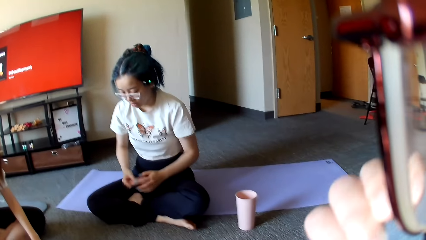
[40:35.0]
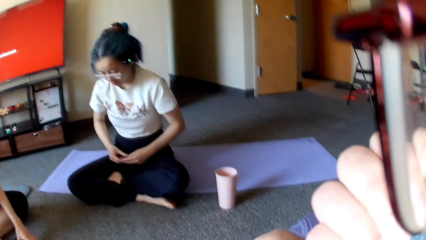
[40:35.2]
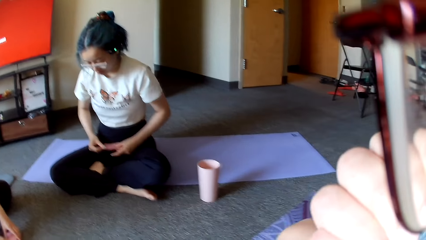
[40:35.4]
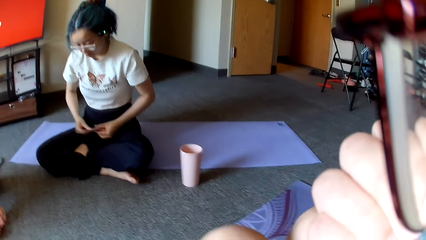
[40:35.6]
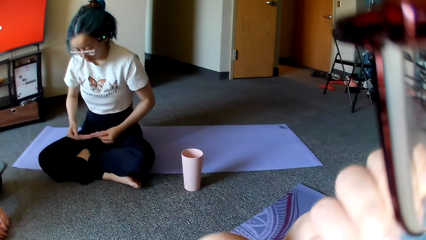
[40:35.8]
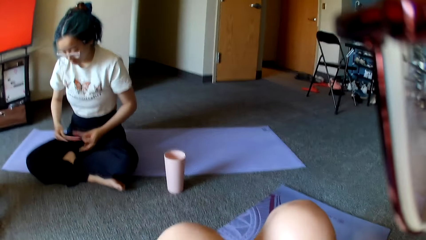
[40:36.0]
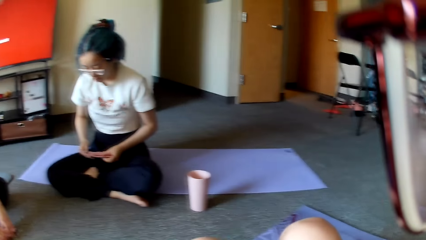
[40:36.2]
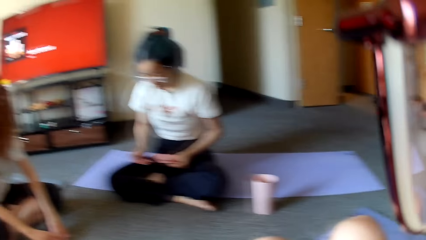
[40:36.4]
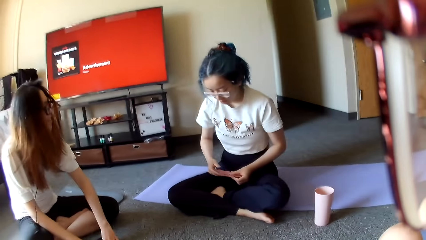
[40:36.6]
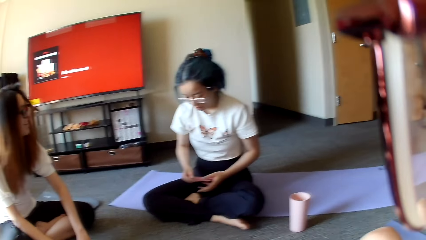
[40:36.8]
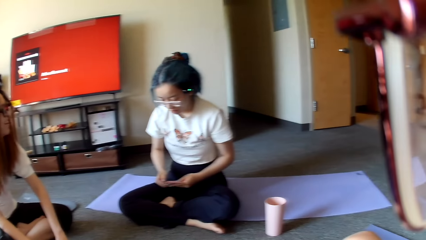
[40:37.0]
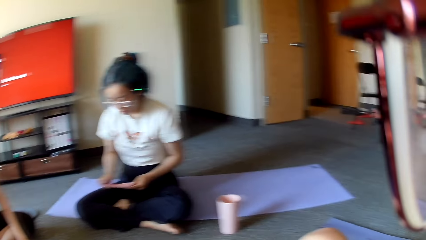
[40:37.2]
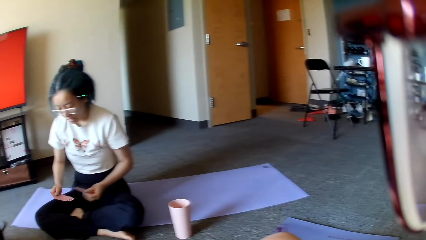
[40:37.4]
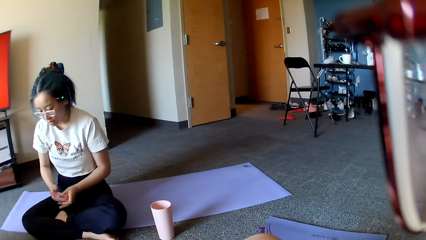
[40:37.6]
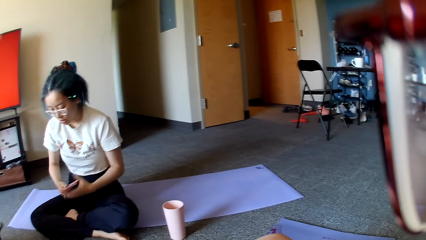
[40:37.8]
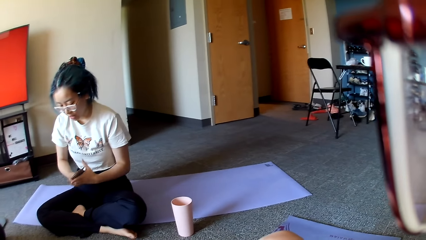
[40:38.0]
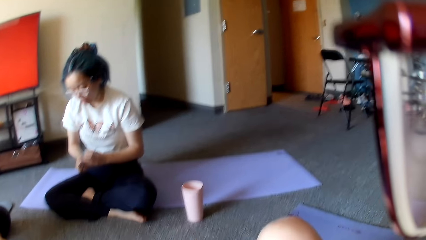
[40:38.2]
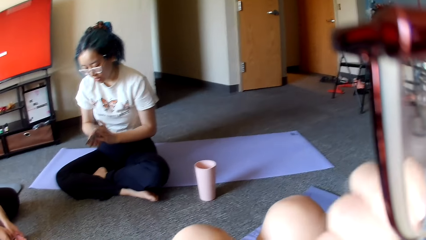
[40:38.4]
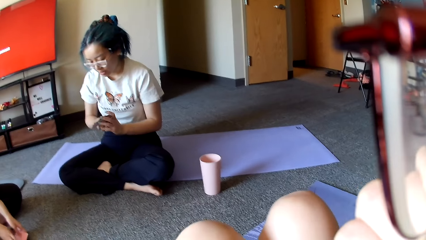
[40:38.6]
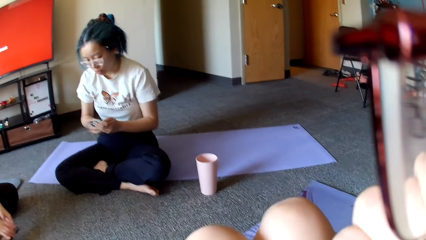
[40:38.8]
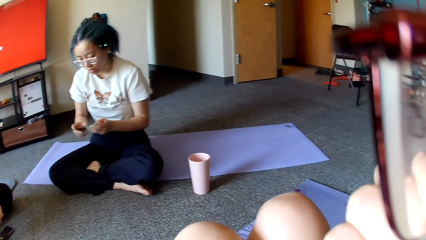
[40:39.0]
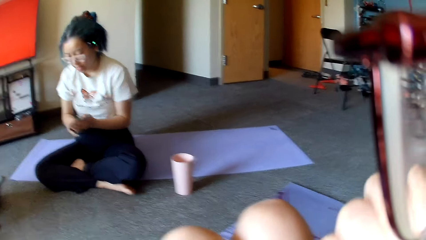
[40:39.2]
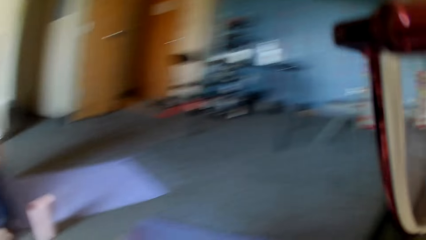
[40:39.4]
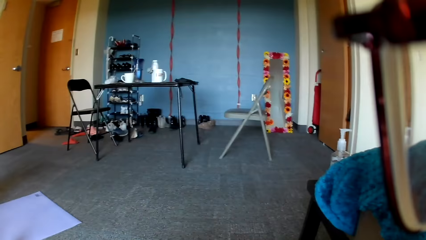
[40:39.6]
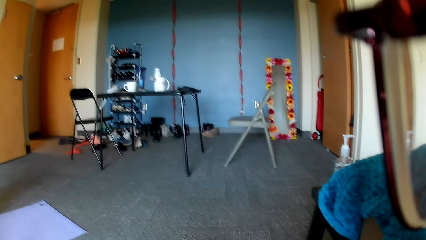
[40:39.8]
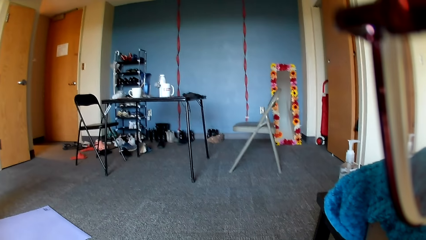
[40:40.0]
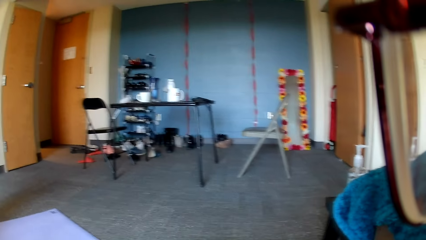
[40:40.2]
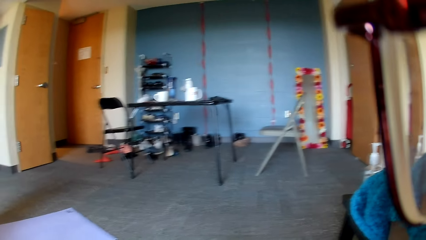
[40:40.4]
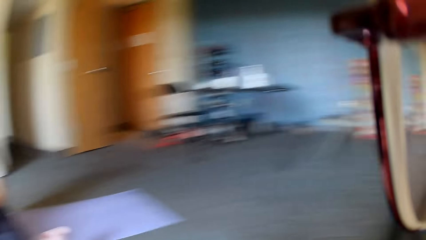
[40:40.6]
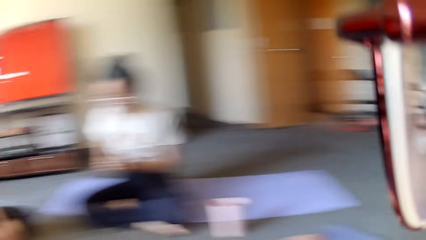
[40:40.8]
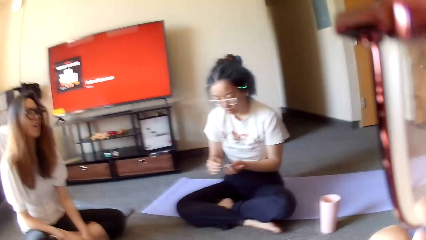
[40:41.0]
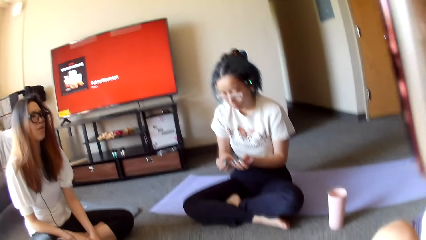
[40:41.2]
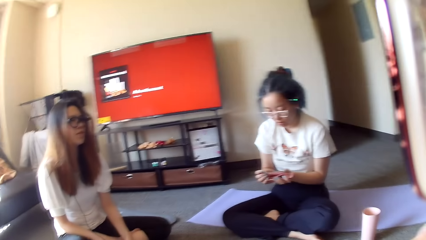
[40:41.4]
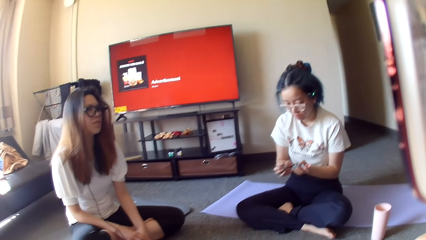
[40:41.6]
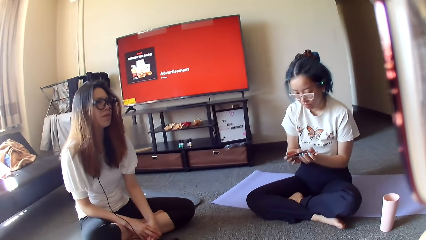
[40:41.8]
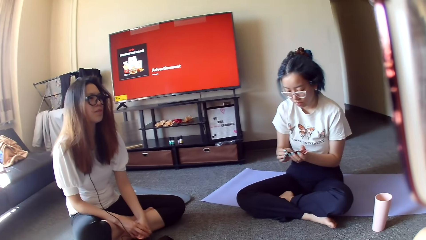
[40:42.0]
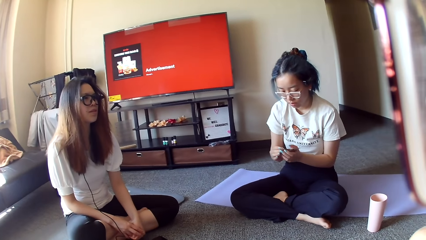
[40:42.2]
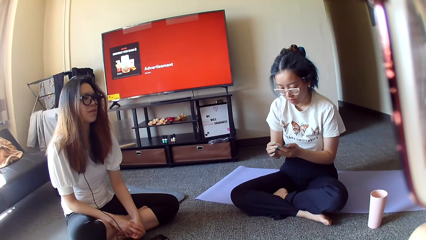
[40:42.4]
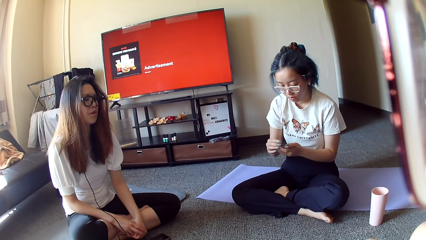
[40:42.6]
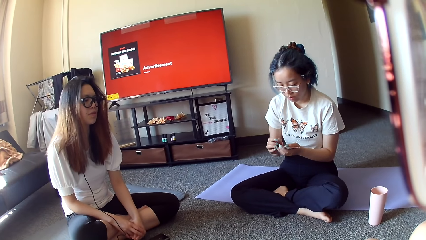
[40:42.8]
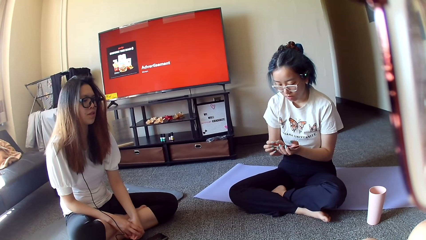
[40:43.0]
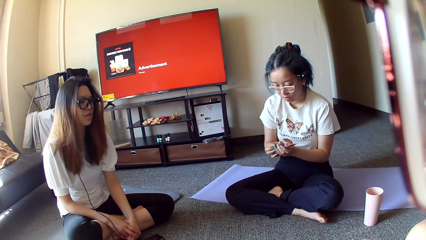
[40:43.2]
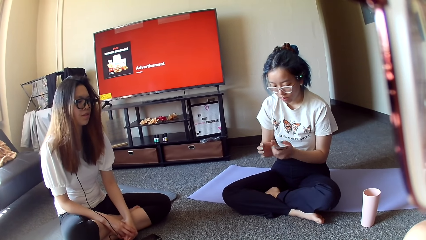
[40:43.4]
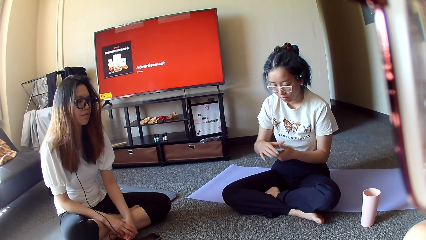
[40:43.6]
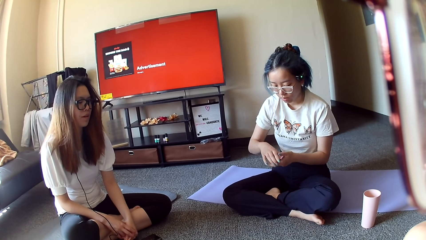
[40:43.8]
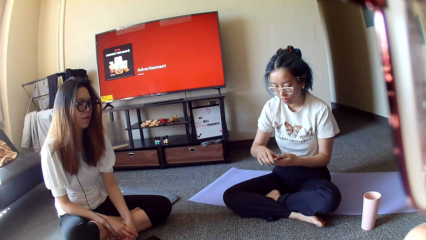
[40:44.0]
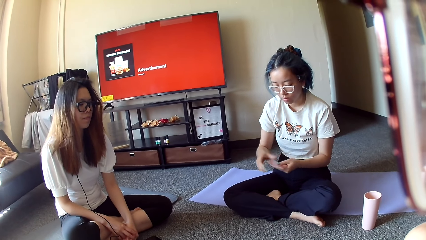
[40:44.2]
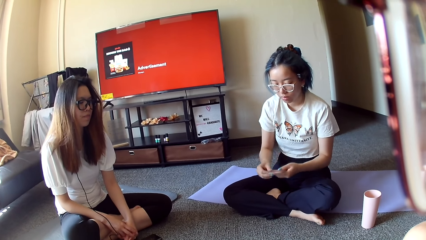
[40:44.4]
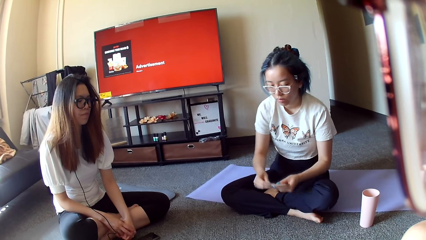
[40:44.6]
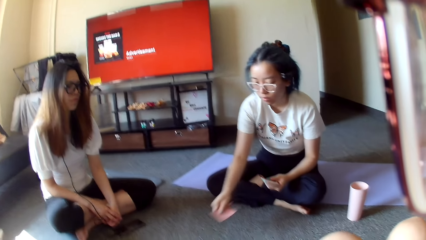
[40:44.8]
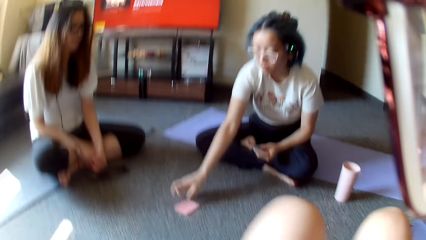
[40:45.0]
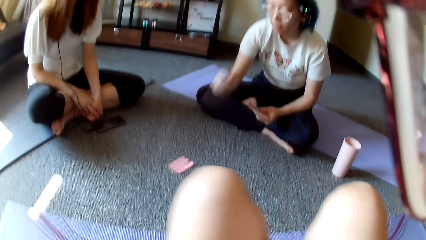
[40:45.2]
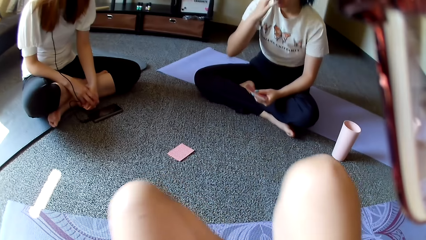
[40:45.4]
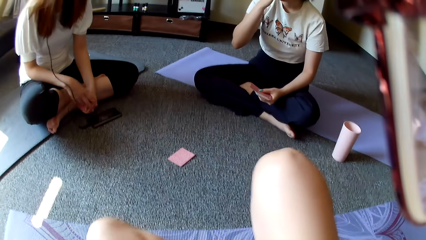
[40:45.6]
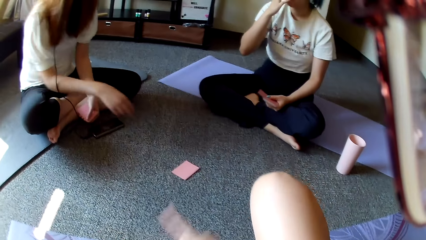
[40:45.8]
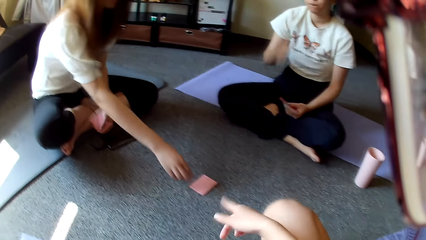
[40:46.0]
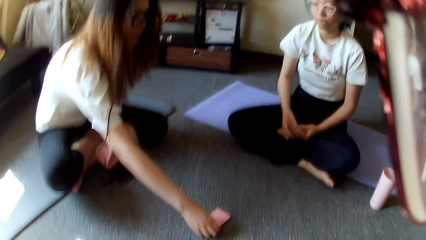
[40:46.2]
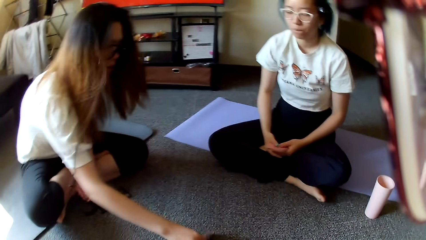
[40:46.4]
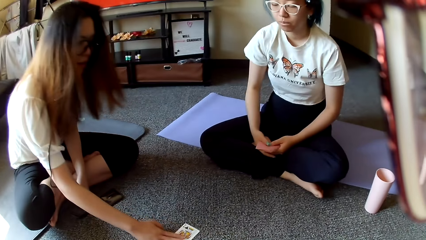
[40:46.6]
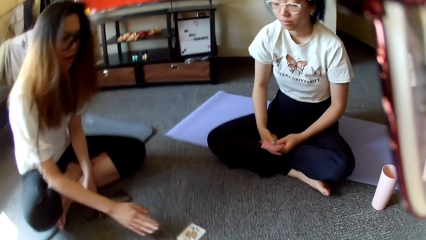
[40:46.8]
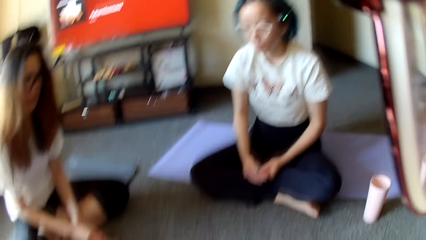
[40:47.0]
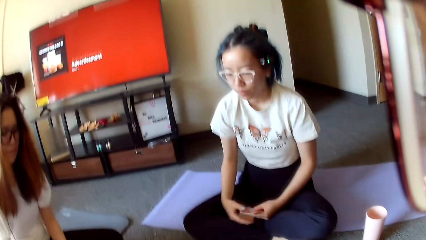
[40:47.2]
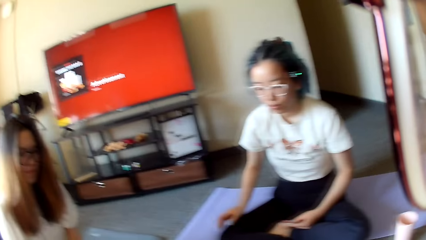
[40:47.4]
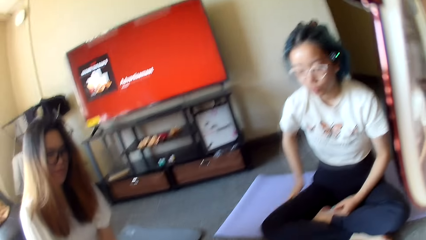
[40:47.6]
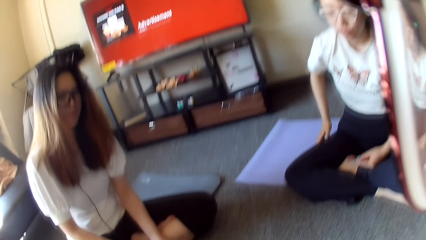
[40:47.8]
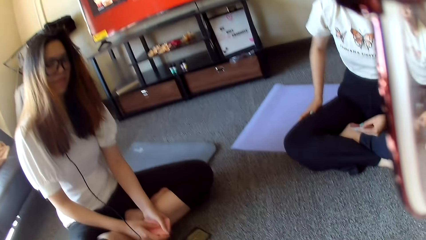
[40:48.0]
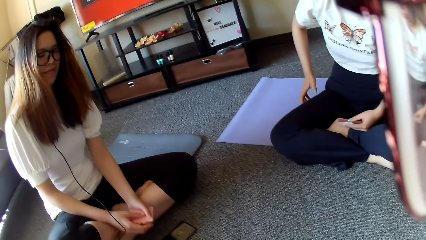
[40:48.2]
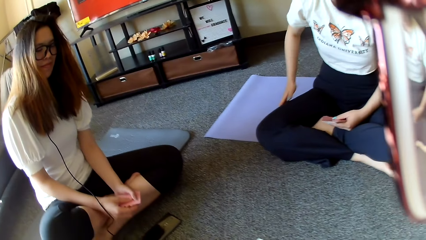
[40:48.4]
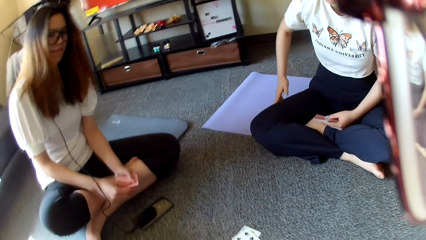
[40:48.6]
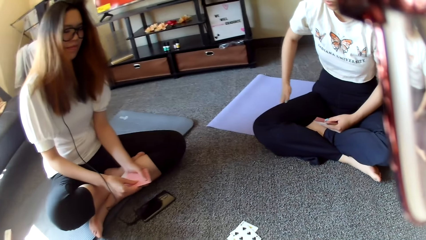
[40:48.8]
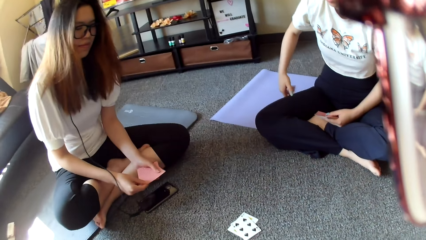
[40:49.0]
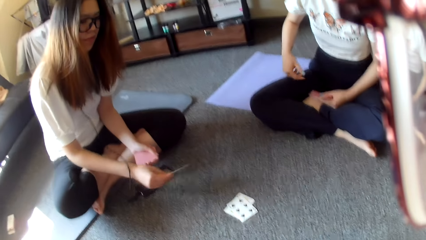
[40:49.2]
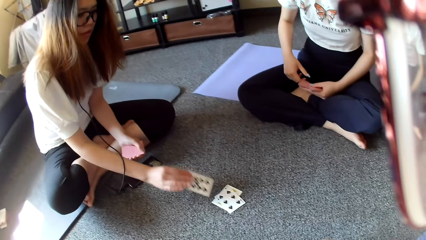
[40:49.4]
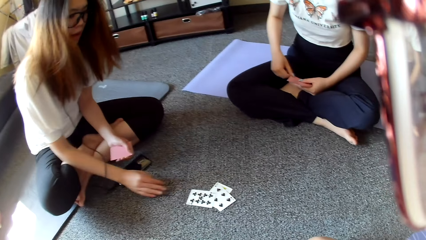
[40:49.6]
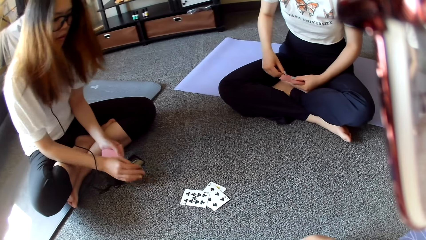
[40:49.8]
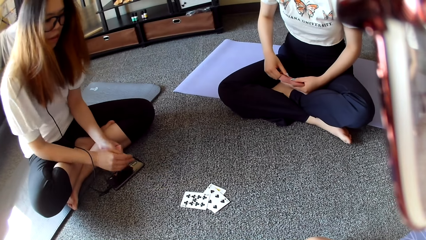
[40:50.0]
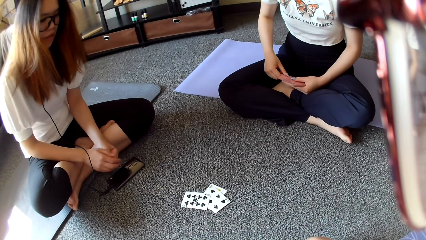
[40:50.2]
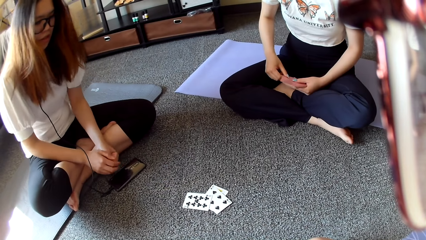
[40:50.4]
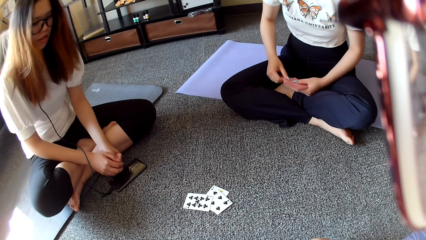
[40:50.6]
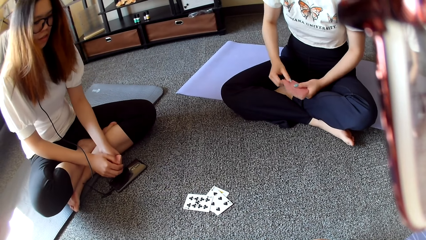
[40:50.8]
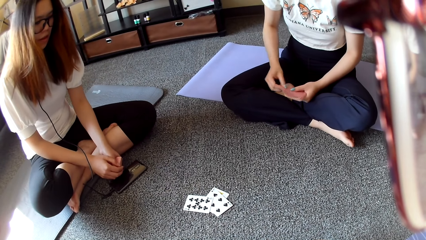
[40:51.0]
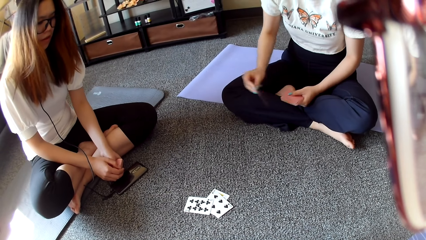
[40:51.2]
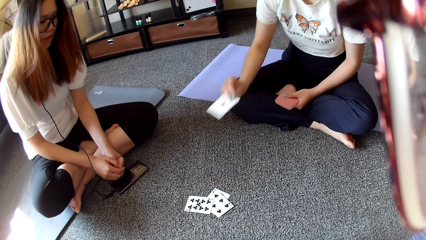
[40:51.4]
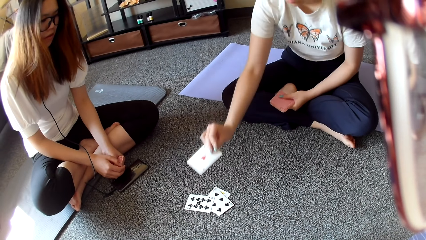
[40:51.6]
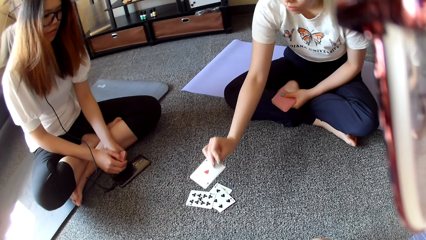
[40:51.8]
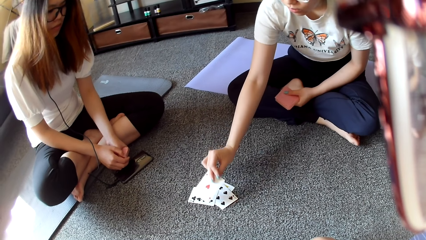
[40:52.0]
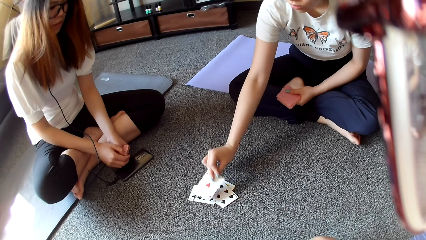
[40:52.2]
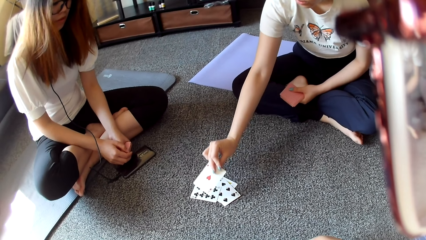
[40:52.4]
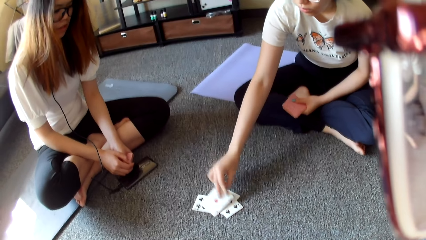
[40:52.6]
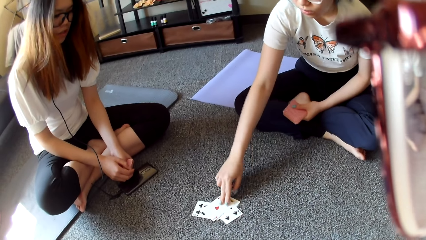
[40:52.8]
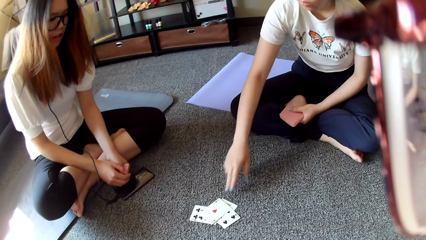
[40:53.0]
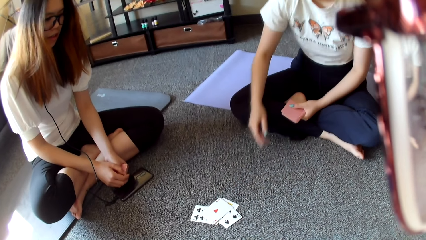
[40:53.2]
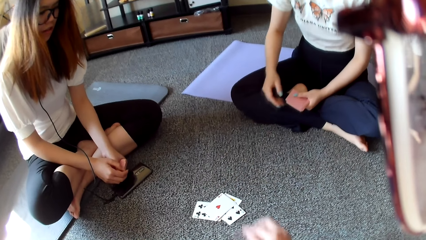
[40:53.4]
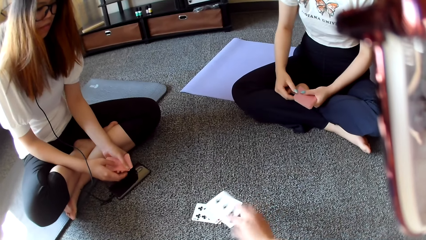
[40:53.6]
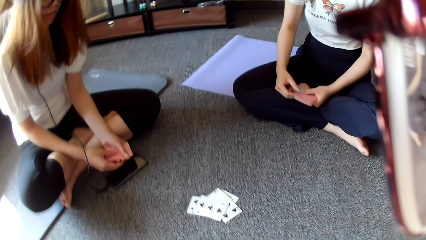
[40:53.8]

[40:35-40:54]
The camera wearer lifts the hand. A woman selects the cards. The camera wearer lifts the hand. The woman plays poker and places a card on the floor. The camera wearer points at the poker cards. Another woman reaches for the card and plays poker. The first woman rubs a hand on the lap and scratches the thigh. The other woman plays poker and places a card on the floor. The first woman plays poker and places a card on the floor.
